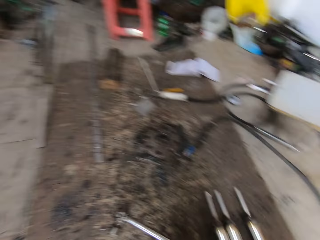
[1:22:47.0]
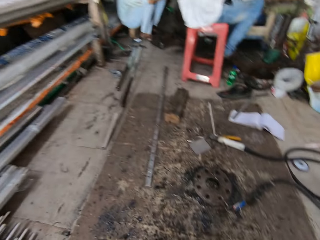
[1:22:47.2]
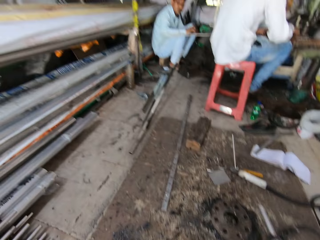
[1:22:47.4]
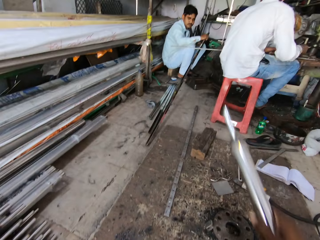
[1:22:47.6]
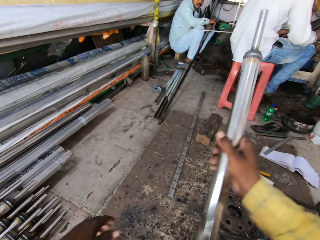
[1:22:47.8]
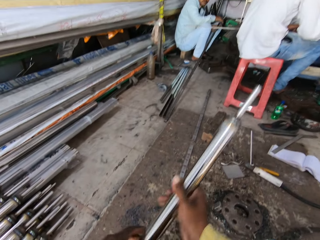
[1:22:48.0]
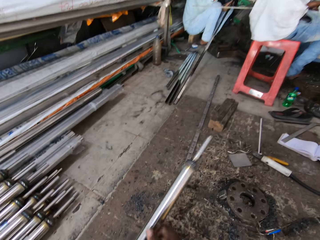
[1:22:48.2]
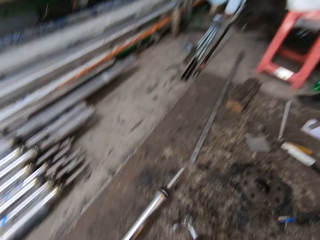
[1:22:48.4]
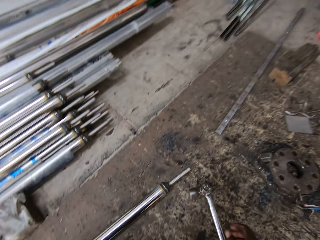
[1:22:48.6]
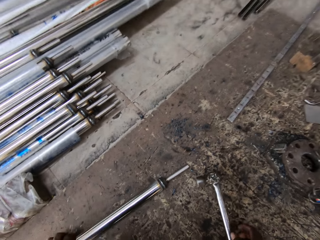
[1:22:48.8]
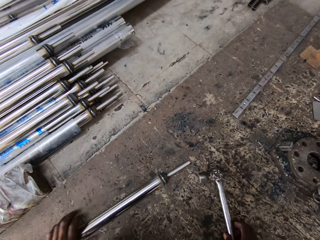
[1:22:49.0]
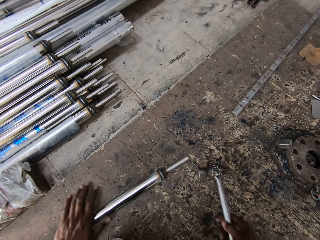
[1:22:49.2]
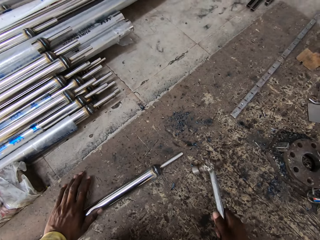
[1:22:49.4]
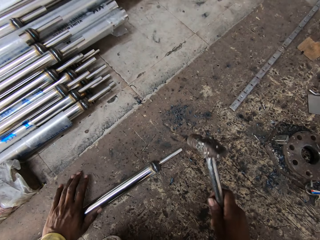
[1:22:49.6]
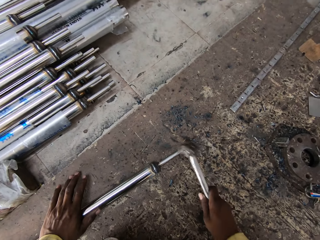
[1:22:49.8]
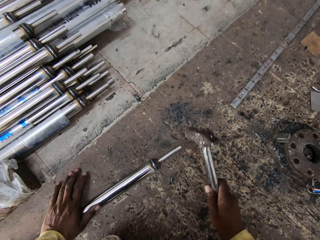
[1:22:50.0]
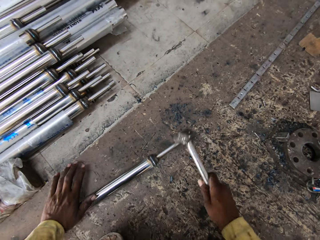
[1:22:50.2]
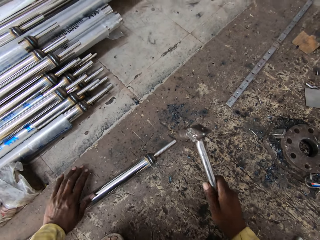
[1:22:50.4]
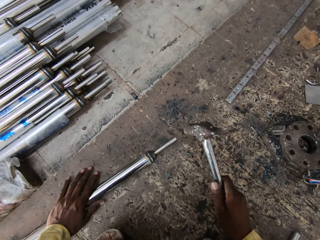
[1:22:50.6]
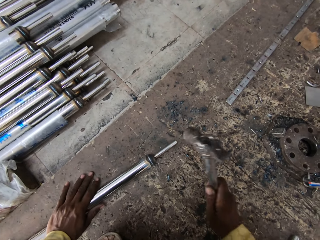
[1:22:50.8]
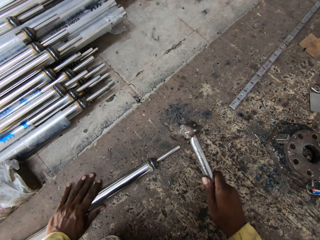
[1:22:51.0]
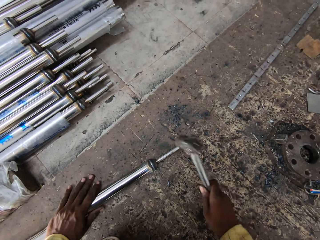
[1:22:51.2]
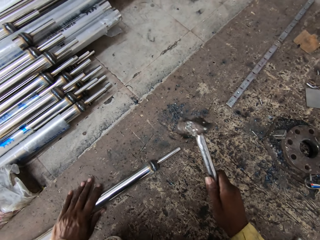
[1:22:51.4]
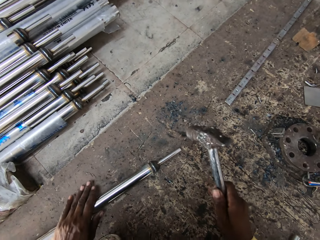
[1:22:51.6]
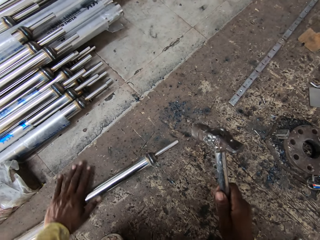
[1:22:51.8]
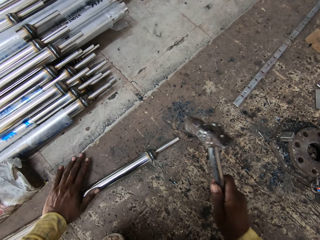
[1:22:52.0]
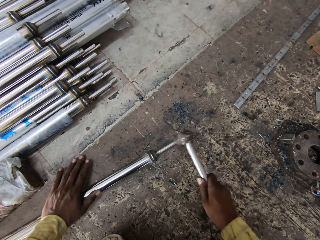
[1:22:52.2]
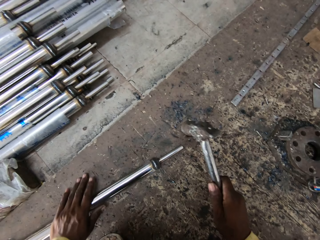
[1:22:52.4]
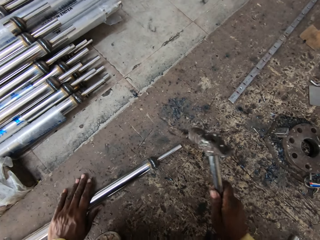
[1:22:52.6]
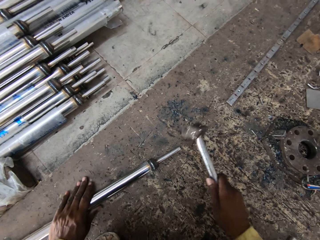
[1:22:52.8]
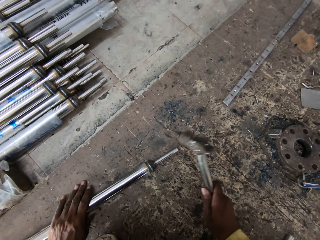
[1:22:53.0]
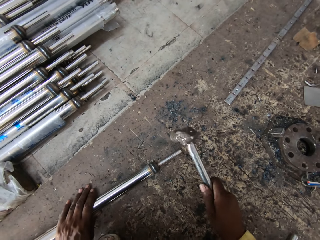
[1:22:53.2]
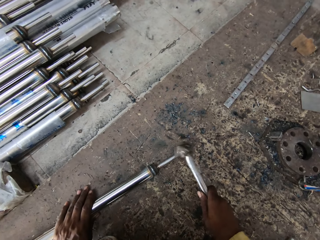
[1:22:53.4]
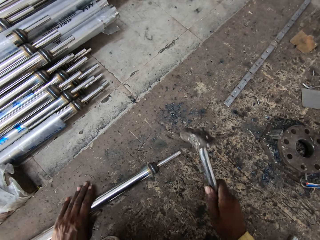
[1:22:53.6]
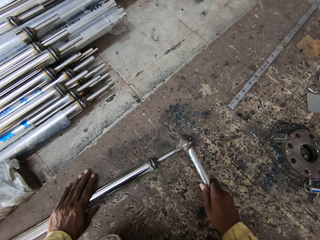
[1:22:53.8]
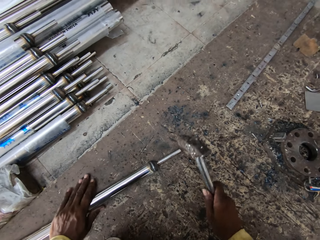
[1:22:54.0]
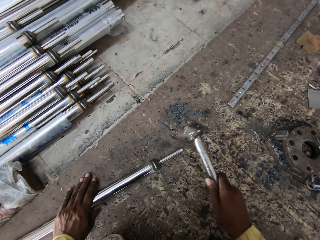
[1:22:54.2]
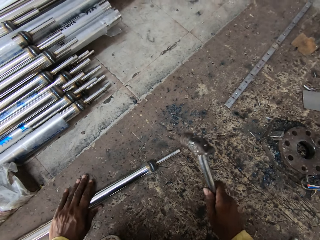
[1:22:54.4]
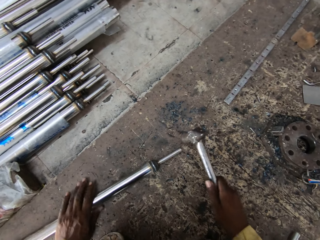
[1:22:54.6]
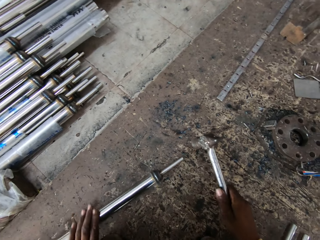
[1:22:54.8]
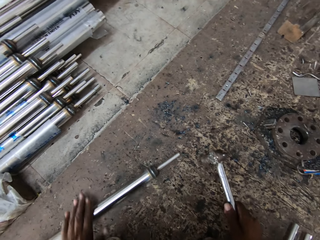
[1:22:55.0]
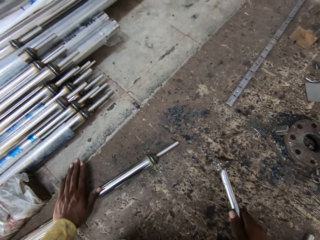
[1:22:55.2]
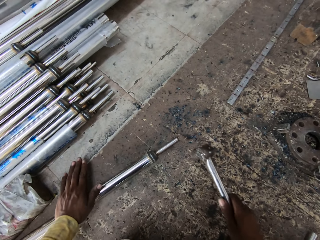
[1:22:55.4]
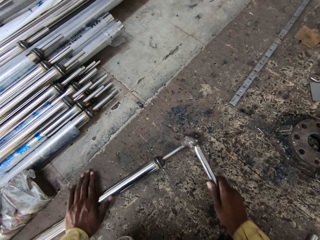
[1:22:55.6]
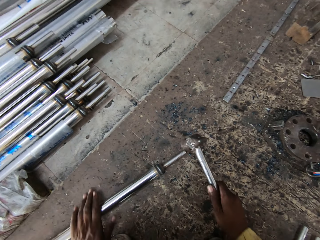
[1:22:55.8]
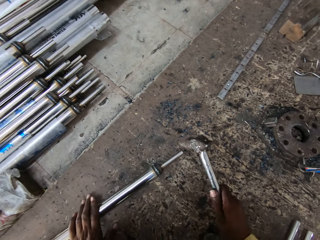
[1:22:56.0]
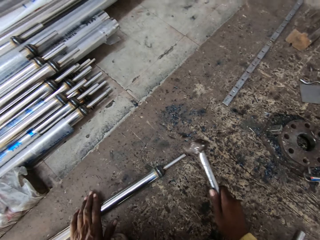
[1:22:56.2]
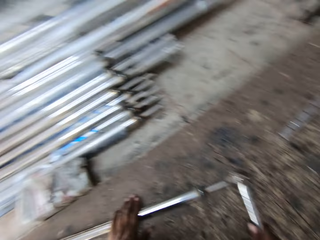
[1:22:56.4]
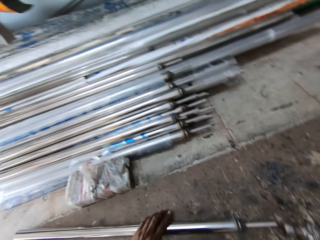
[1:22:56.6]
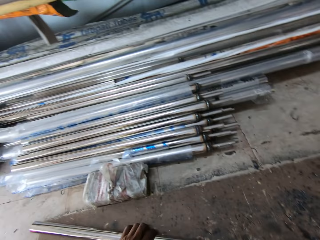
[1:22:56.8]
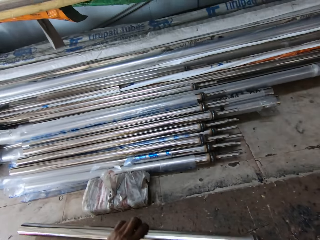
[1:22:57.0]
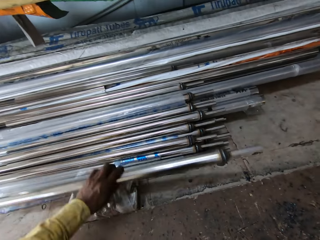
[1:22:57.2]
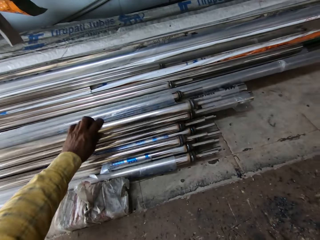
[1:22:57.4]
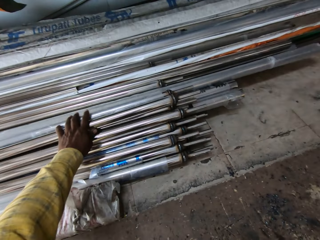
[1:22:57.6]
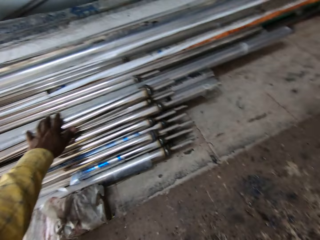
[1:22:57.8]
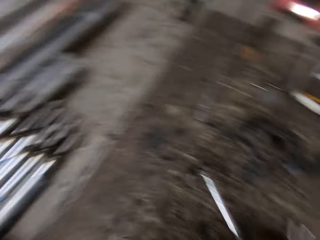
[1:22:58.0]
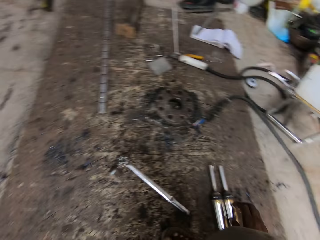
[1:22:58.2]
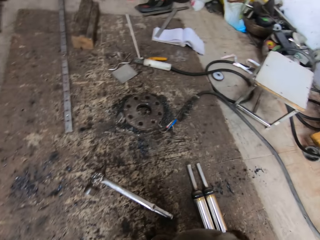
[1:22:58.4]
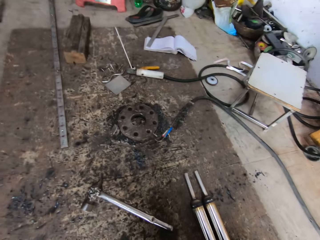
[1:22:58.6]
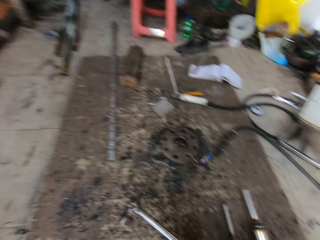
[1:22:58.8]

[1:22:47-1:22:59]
The camera wearer picks up the metal. They transfer the metal to the left hand and place the metal on the ground. They pick up the hammer and hit the metal with the hammer. They adjust the metal and hammer the metal. They lift the metal and place the metal on the other metals.

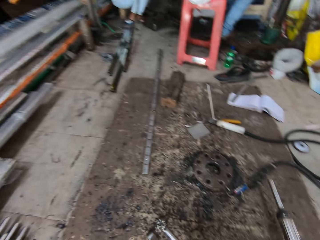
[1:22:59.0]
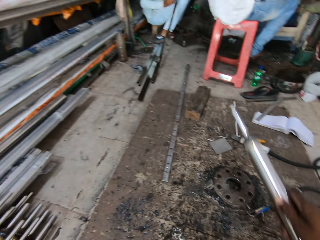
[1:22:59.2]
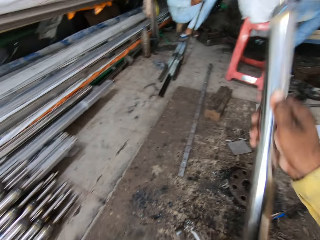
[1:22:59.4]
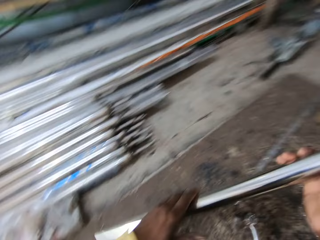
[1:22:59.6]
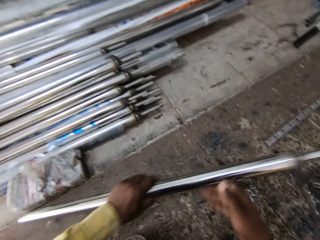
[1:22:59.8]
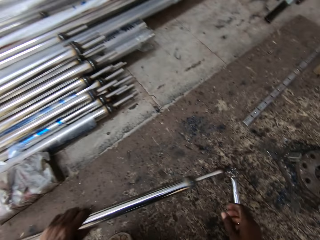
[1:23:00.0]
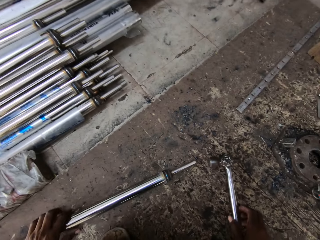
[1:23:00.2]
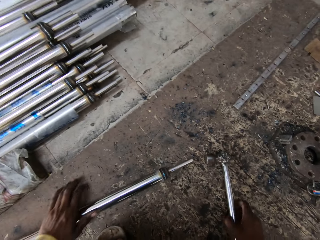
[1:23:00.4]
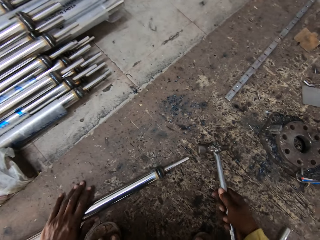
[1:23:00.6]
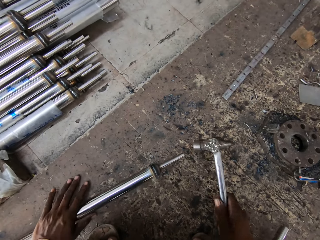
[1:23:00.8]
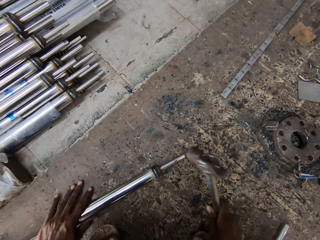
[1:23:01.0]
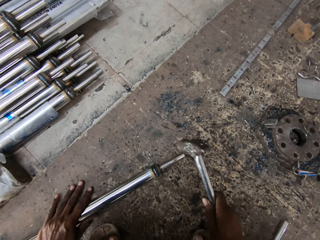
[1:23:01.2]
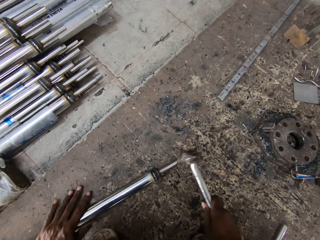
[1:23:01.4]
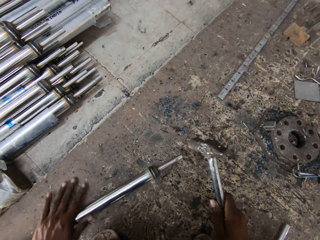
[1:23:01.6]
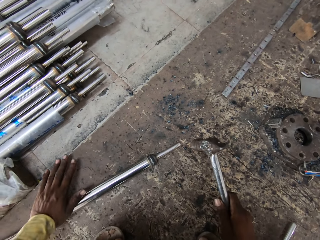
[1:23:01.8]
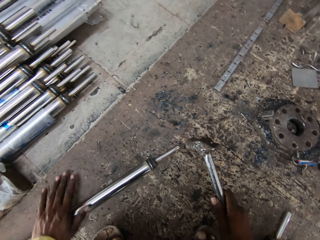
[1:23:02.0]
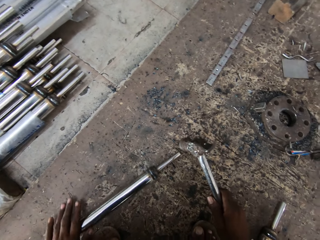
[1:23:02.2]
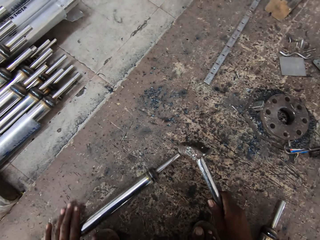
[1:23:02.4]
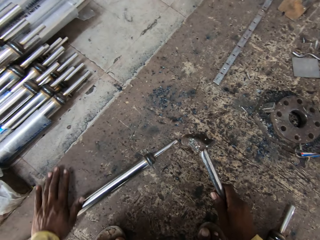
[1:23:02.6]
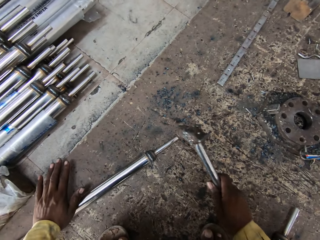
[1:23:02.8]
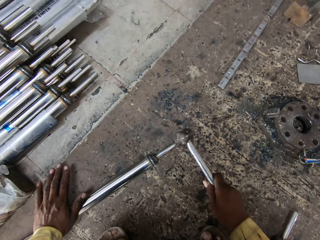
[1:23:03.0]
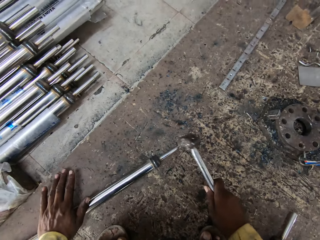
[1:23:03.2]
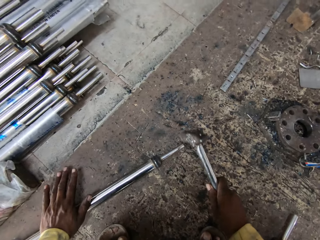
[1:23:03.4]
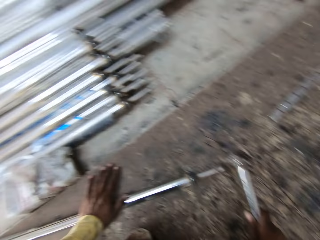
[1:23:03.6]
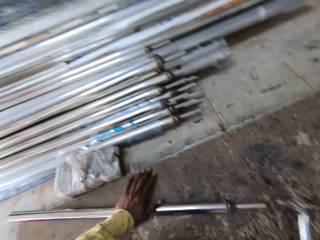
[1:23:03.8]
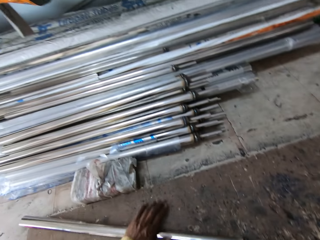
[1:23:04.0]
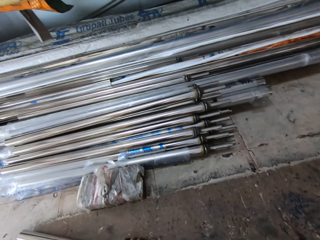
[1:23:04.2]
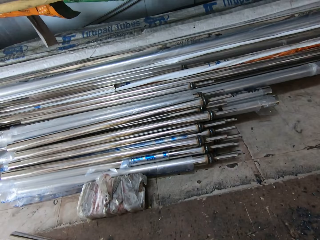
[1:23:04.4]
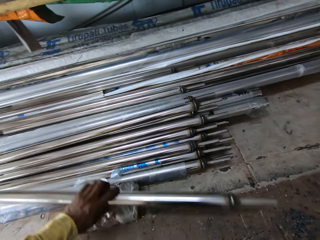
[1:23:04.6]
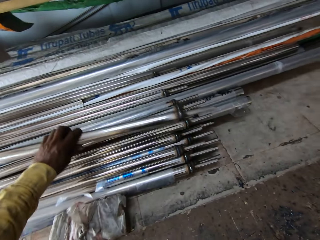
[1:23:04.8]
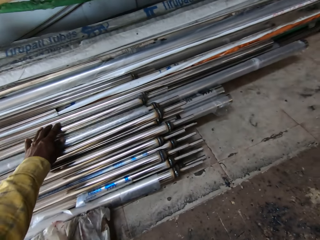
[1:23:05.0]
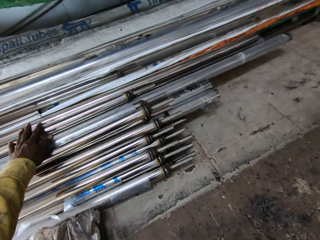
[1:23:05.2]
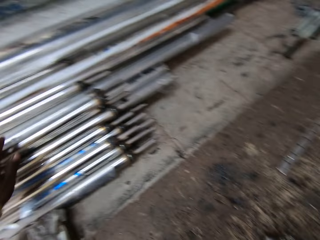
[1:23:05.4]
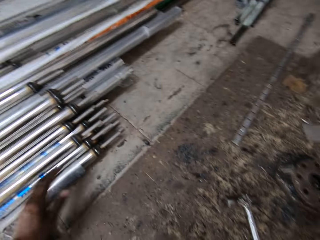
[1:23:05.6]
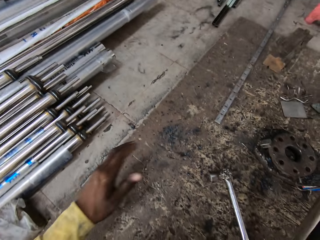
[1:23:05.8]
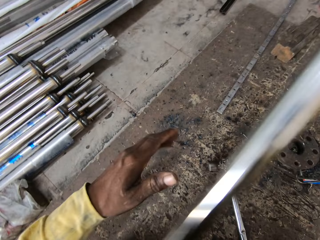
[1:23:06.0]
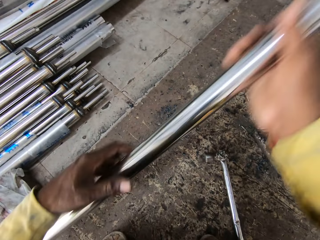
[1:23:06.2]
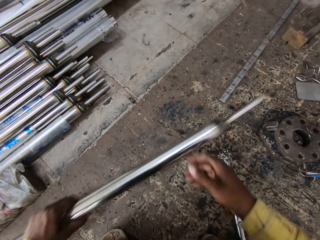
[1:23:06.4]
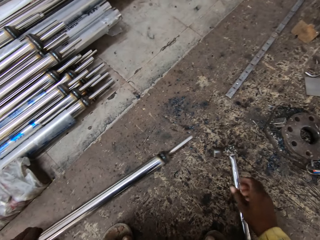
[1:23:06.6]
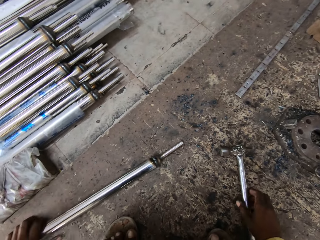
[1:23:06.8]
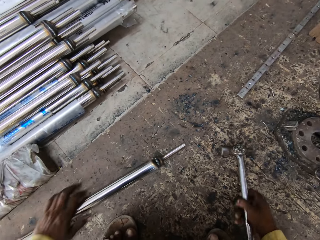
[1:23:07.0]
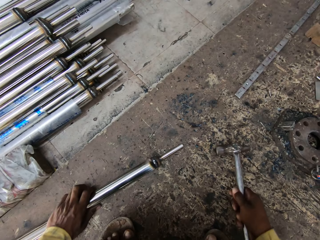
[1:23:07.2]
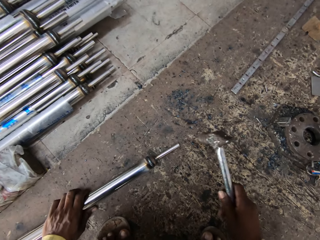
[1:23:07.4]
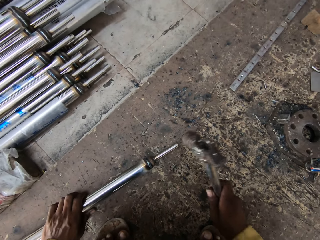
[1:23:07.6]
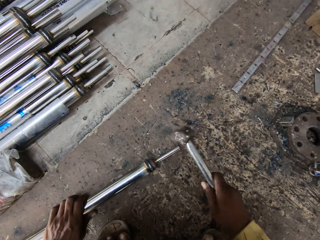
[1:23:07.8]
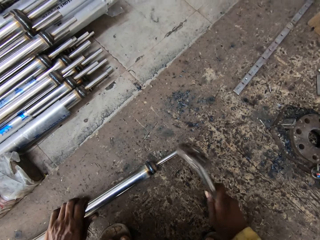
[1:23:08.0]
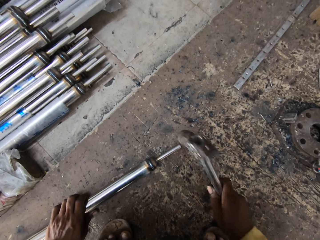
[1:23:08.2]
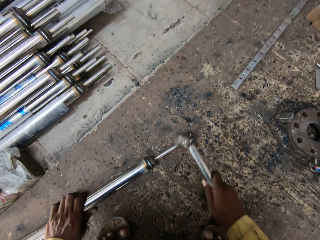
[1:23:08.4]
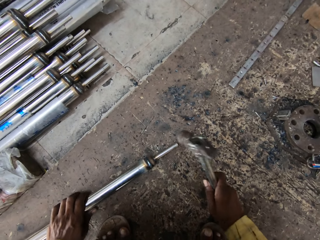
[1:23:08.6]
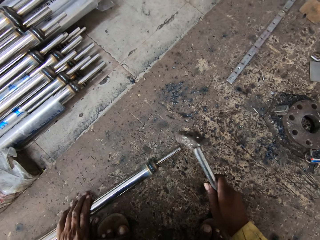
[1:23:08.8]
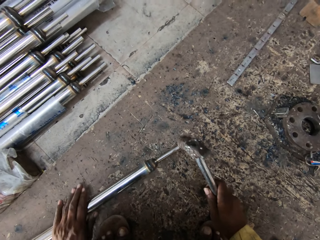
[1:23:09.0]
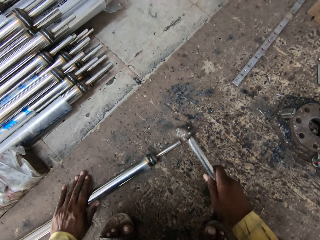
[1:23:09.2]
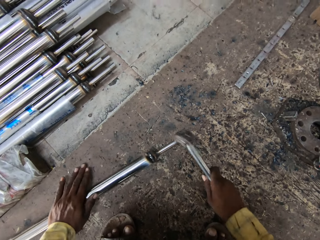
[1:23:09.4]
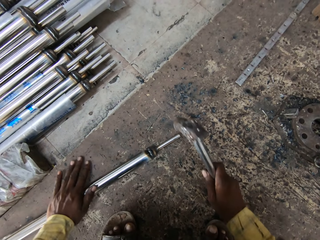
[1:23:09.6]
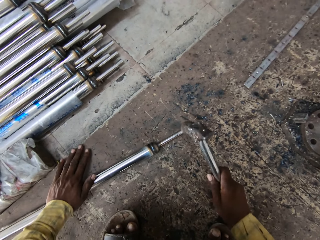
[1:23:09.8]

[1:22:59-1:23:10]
The camera wearer picks up the metal. They transfer the metal to the left hand and place the metal on the ground. They pick up the hammer and hit the metal with the hammer. They lift the metal and place the metal on the other metals. They transfer the metal to the left hand, pick up the metal and place the metal on the ground. They pick up the hammer and hit the metal with the hammer.
